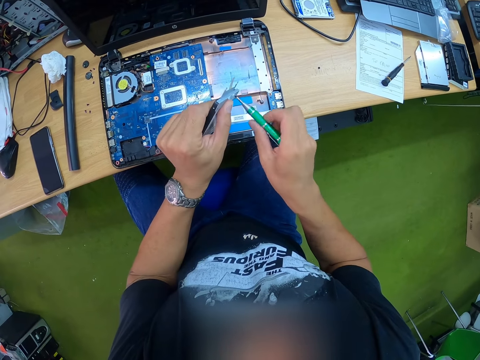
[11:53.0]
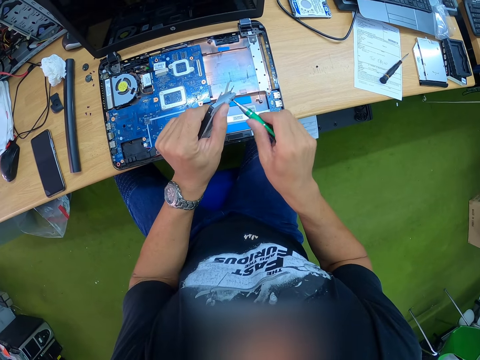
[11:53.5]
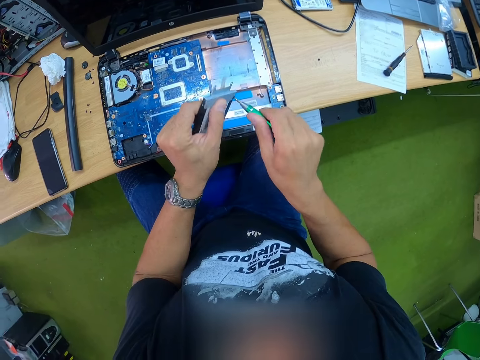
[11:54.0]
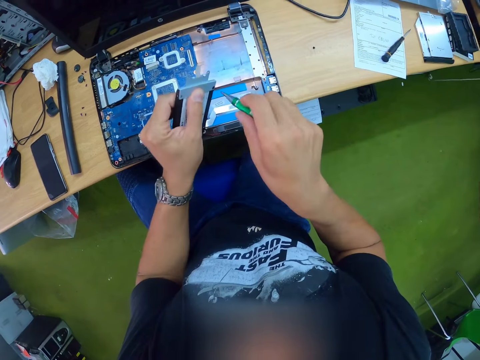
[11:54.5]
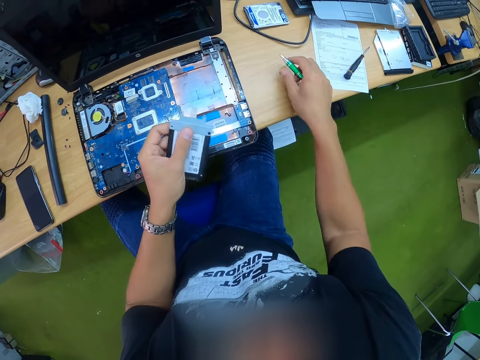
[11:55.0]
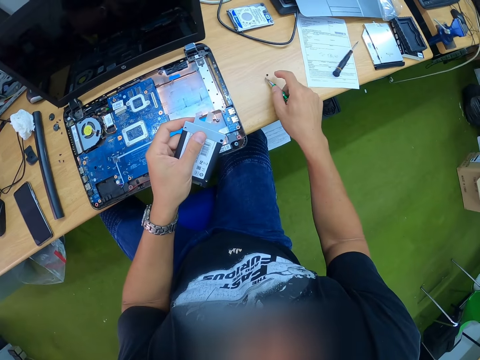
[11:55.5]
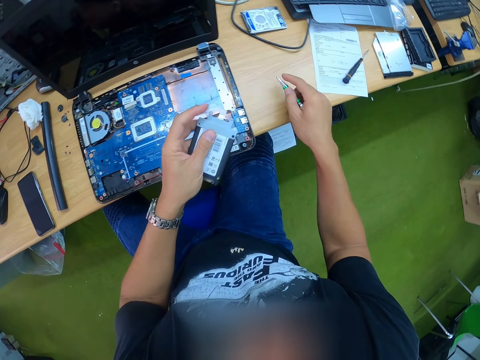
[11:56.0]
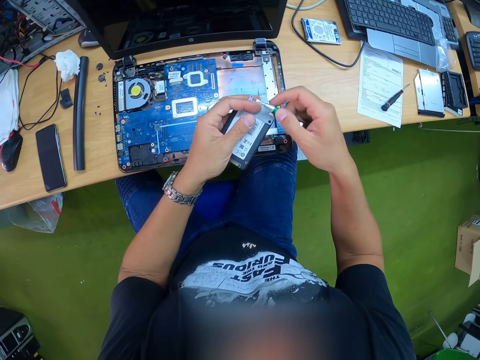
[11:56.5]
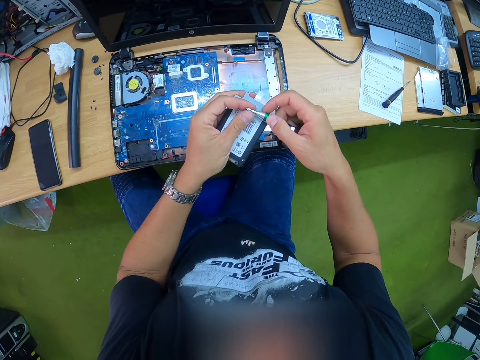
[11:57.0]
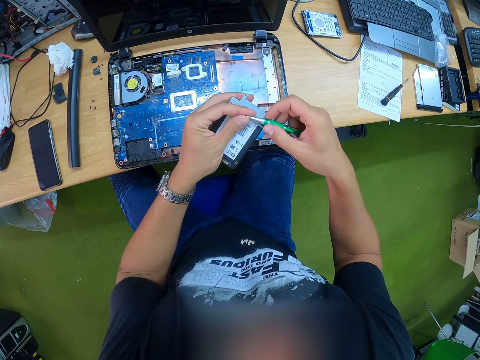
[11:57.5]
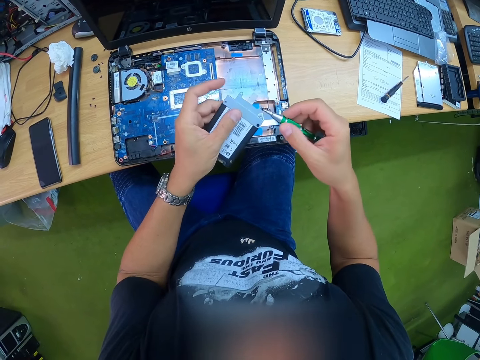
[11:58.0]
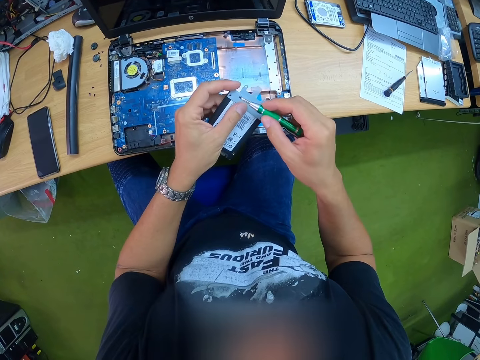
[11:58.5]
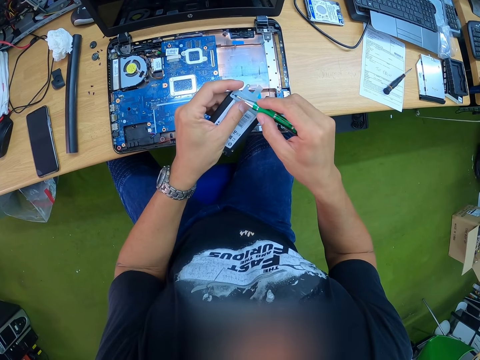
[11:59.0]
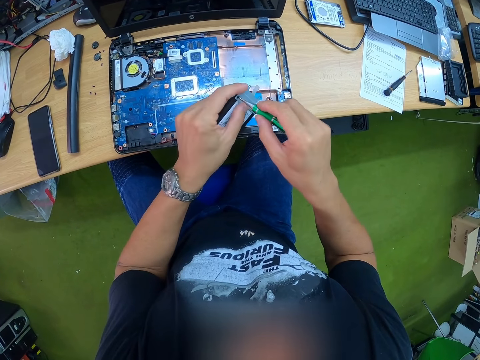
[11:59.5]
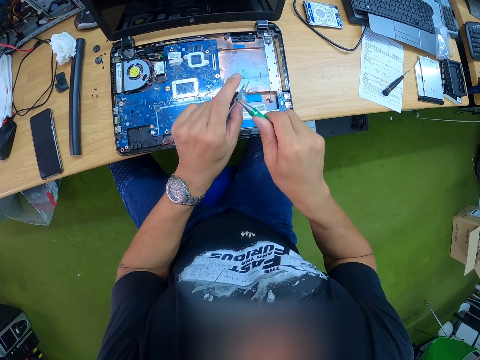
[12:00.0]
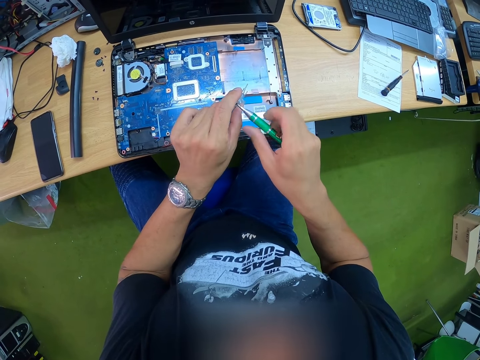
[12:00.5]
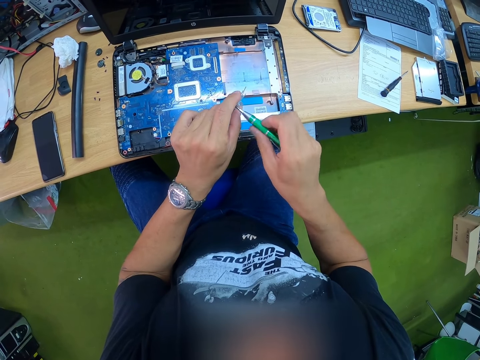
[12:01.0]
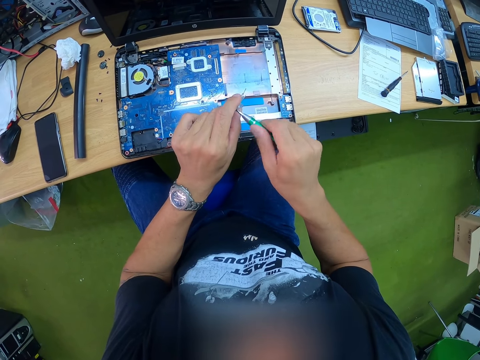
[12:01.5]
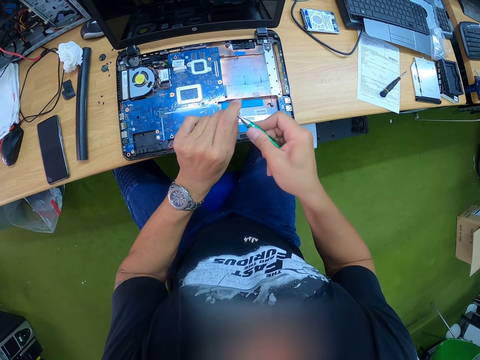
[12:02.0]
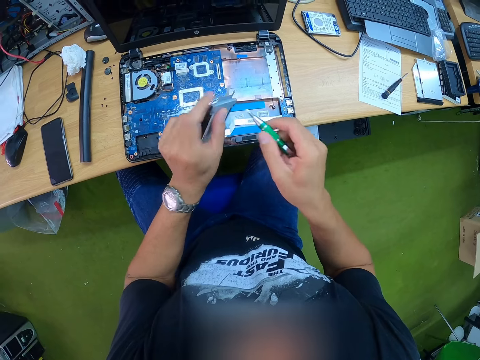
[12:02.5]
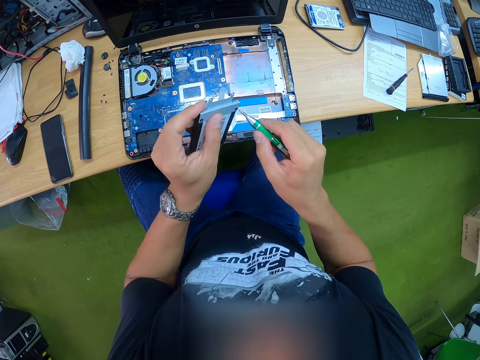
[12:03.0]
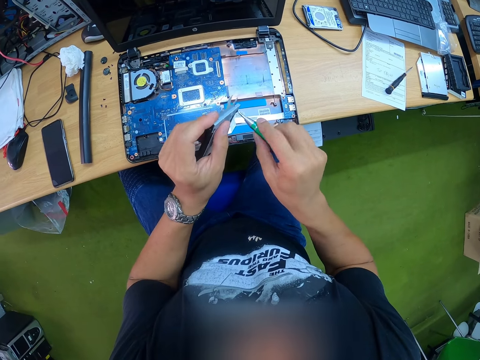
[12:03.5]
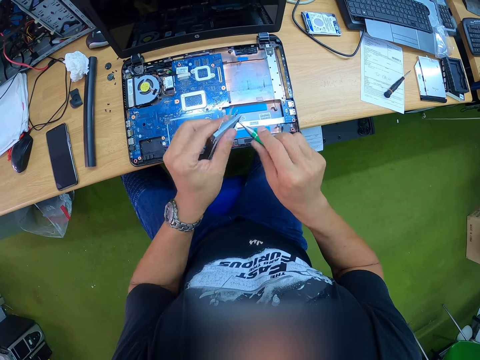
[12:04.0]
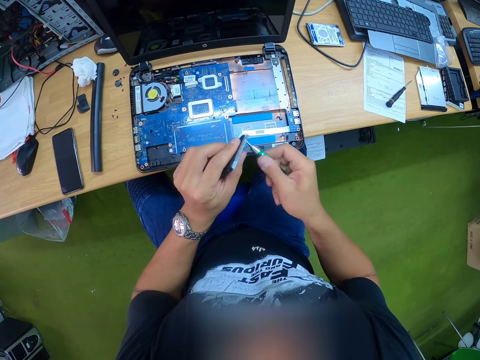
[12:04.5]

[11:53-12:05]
The camera wearer places the screw on the table. He picks the screw with the screwdriver in his right hand. He examines the hard drive. He adjusts the screw into the tip of the screwdriver properly. He tightens a screw into the hard drive with the screwdriver in his right hand. He tightens the screw into the hard drive with the screwdriver in his right hand again.

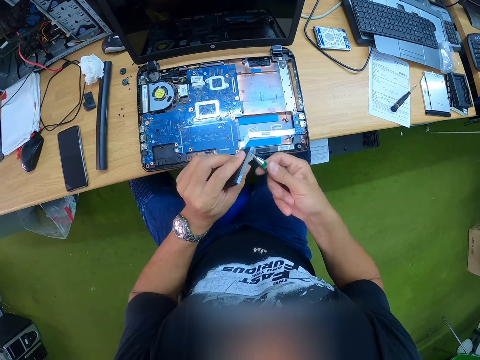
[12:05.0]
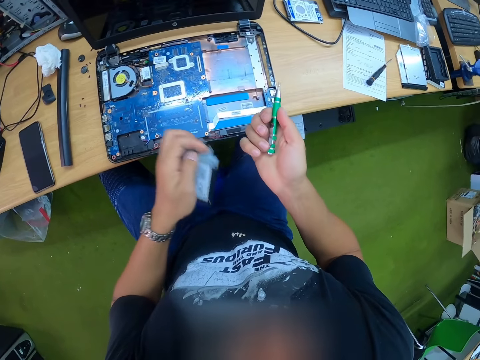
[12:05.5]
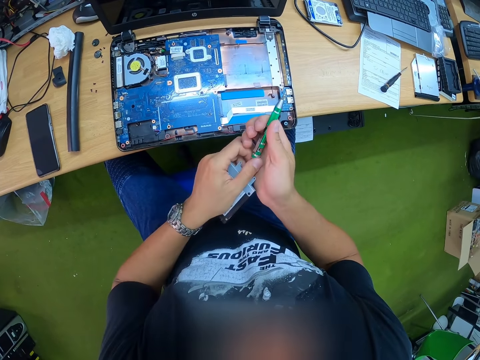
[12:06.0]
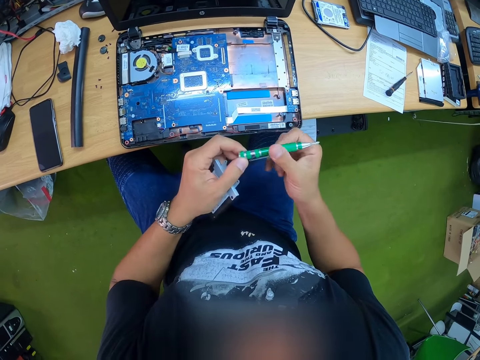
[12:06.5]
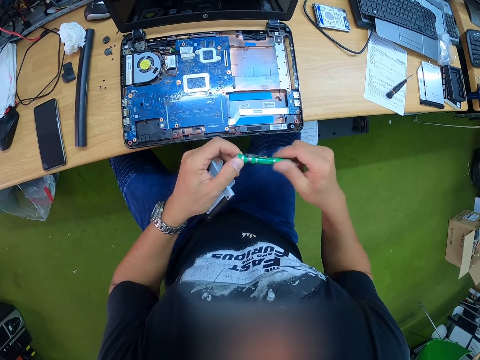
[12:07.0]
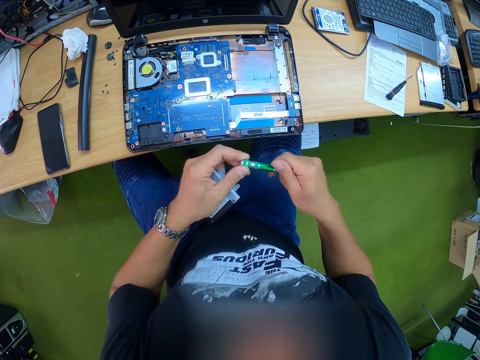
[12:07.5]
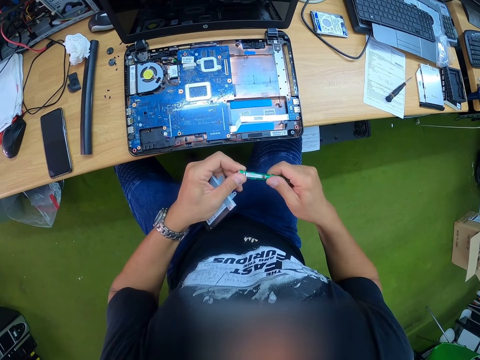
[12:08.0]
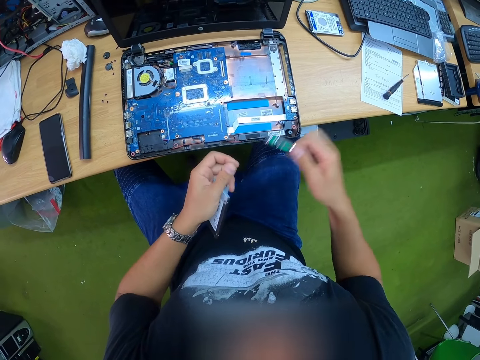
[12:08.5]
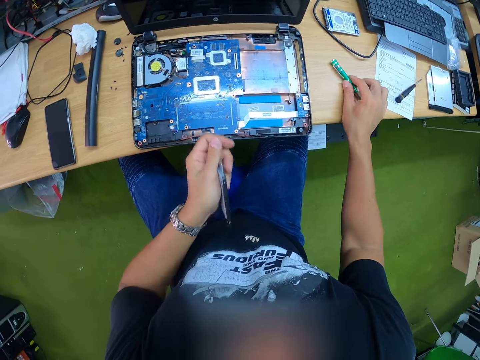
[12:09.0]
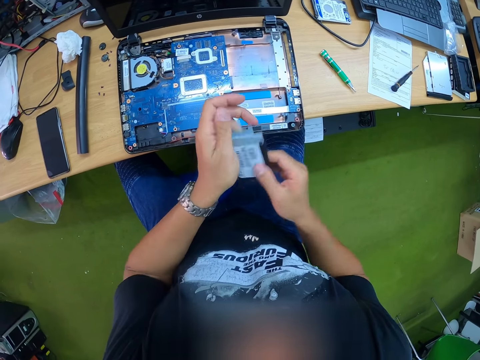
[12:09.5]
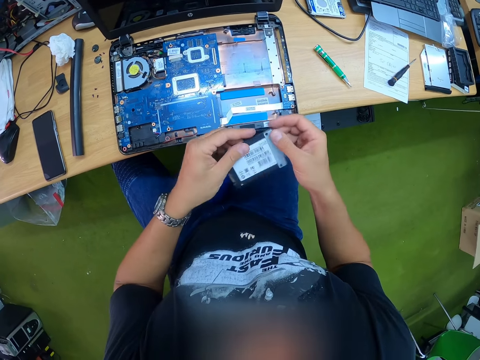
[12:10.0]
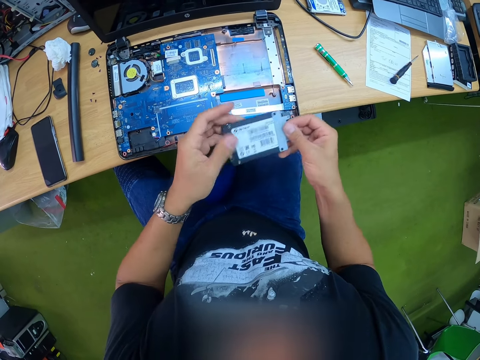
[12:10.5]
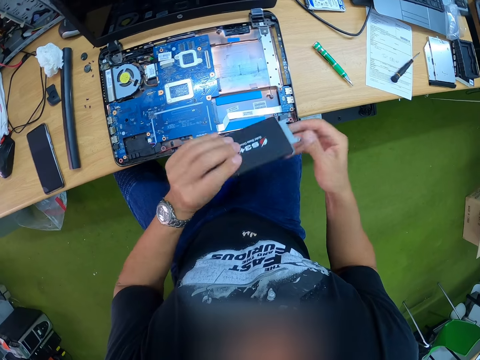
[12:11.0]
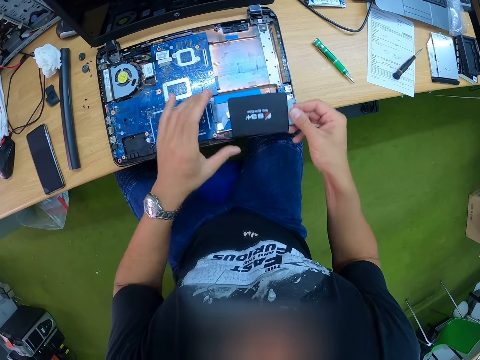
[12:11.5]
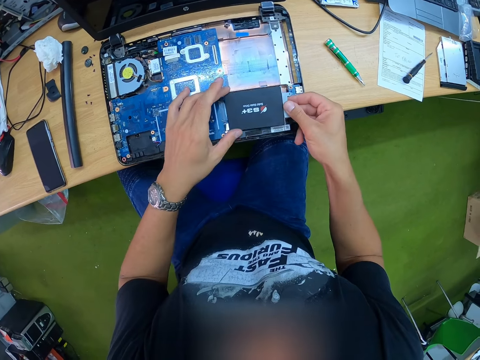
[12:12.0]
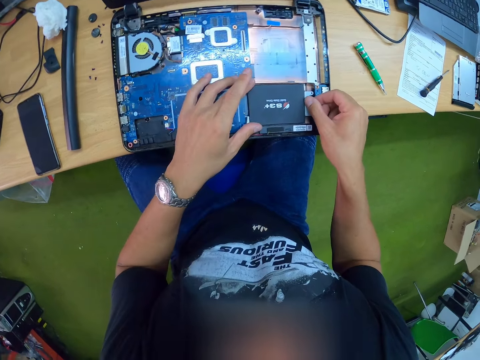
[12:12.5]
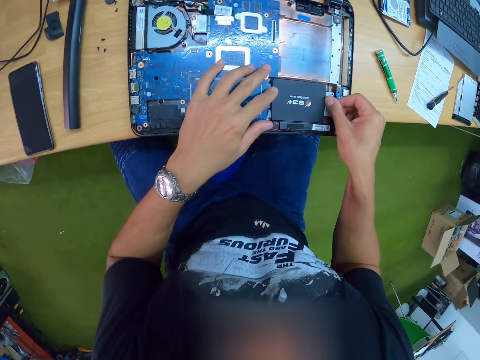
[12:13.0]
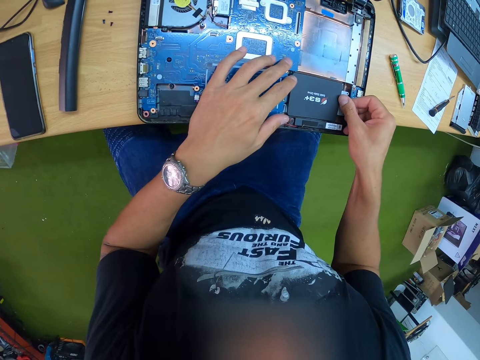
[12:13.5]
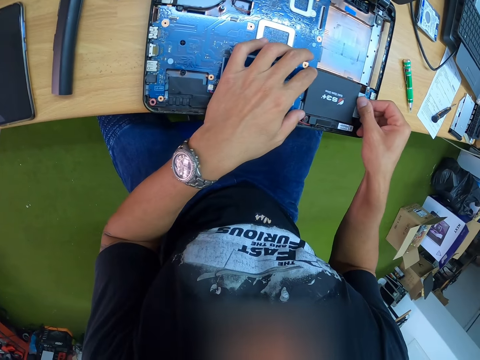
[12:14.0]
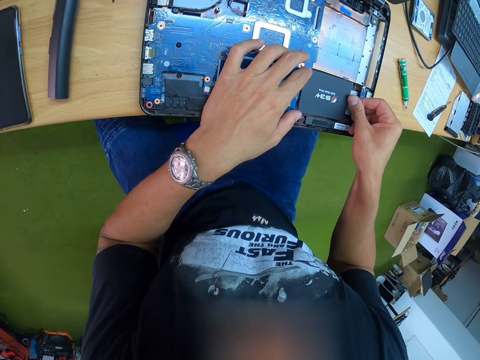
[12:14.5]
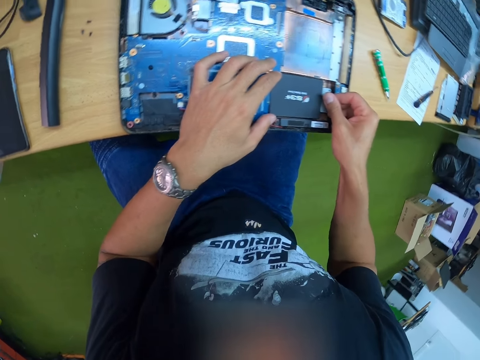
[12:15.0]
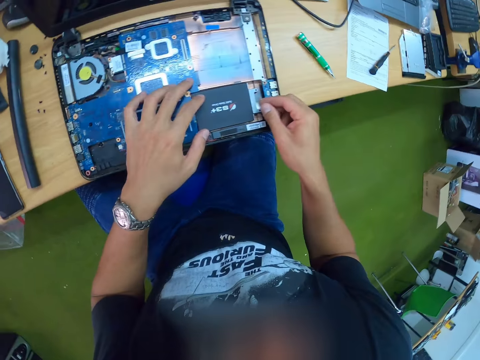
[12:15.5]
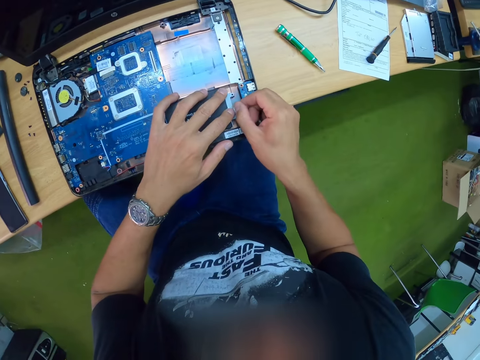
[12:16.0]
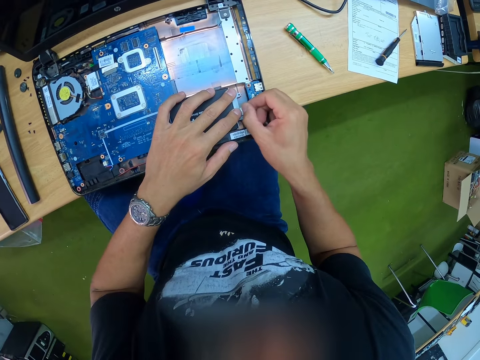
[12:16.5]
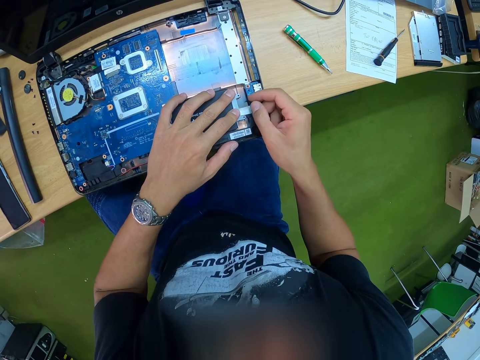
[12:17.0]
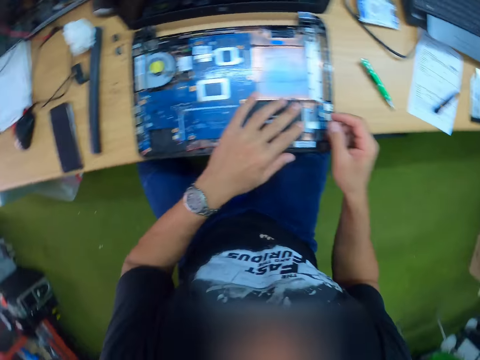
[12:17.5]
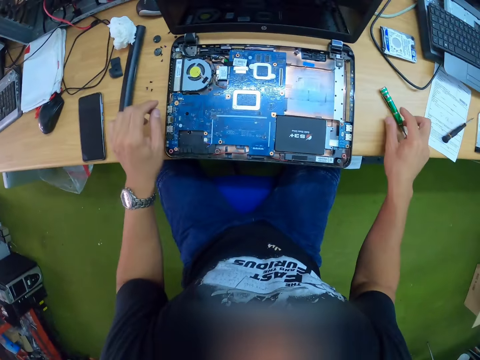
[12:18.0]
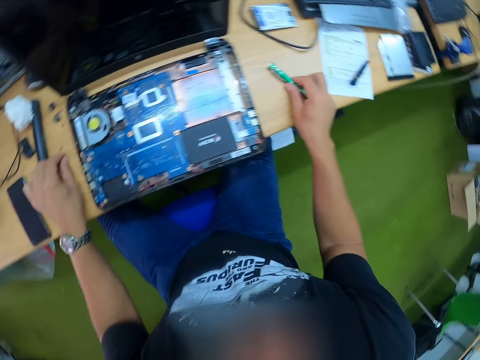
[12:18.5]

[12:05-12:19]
The camera wearer tightens the screwdriver. He adjusts the screwdriver with both hands. He drops the screwdriver on the workbench with his right hand. He holds the hard drive with both hands. He looks at the hard drive. He places the hard drive in the port on the laptop with both hands. He examines the laptop. He moves both hands. He picks the screwdriver from the workbench with his right hand, and picks the screw from the workbench with his left hand.
